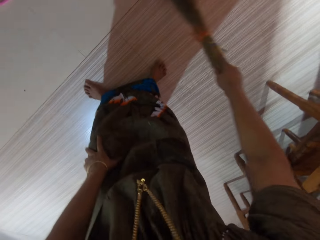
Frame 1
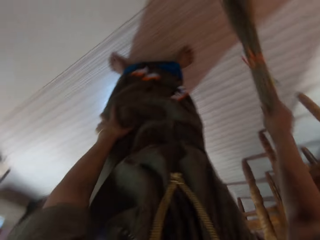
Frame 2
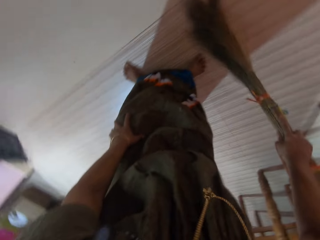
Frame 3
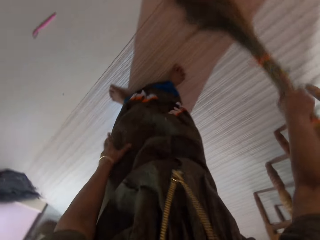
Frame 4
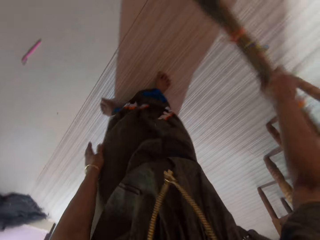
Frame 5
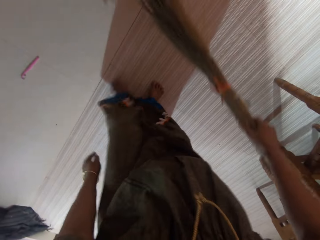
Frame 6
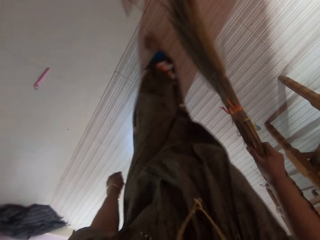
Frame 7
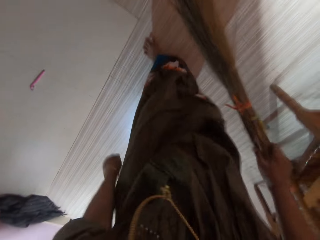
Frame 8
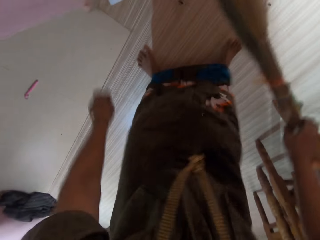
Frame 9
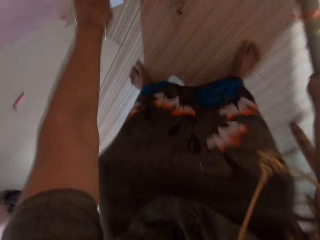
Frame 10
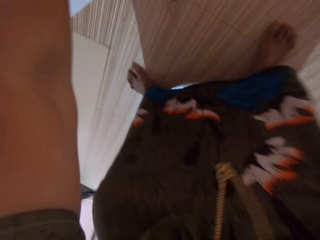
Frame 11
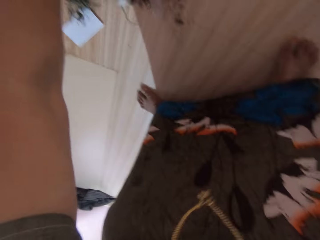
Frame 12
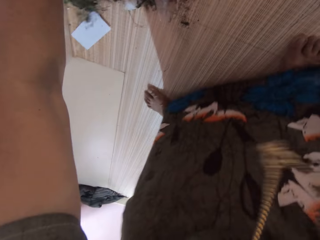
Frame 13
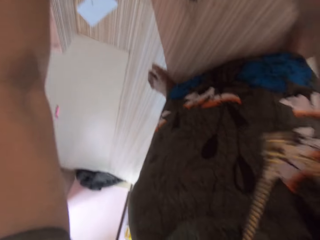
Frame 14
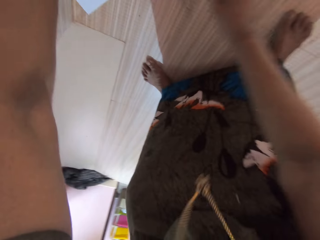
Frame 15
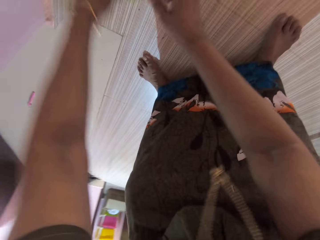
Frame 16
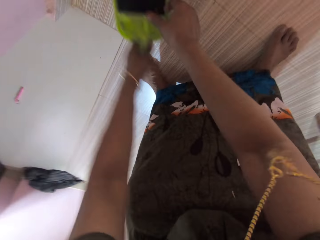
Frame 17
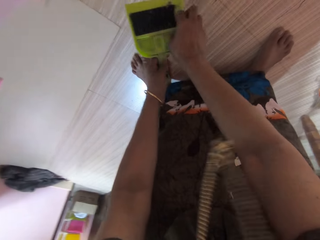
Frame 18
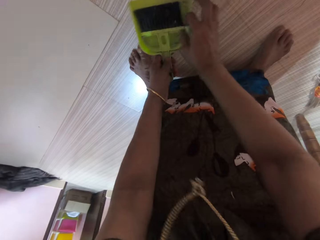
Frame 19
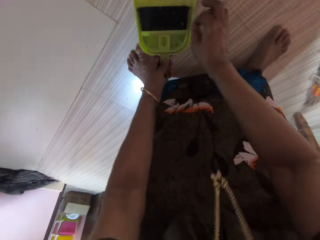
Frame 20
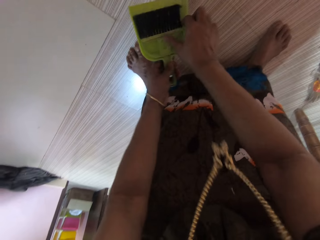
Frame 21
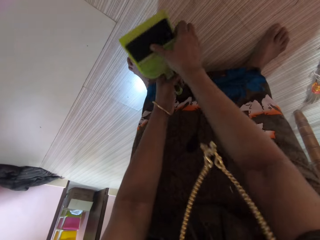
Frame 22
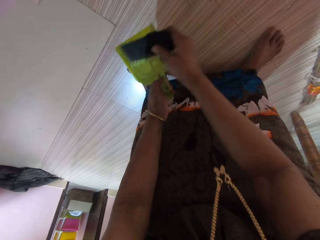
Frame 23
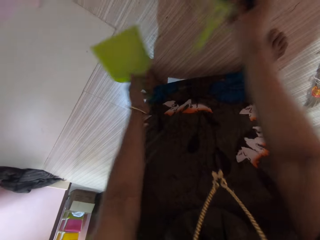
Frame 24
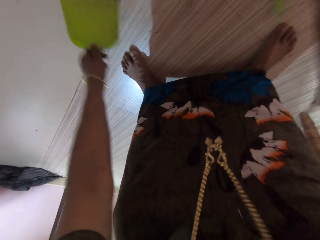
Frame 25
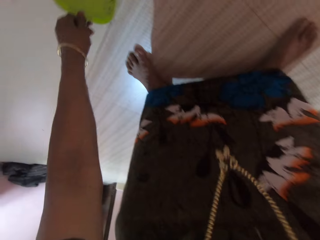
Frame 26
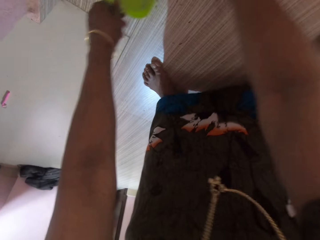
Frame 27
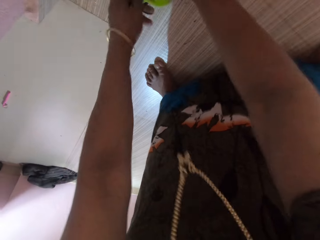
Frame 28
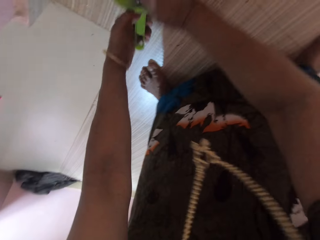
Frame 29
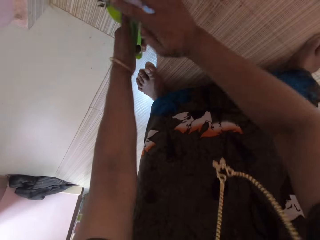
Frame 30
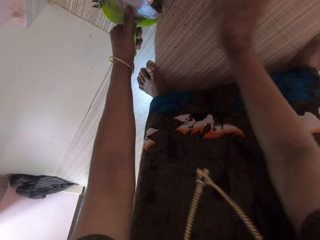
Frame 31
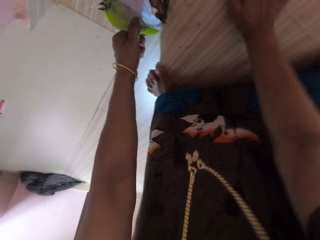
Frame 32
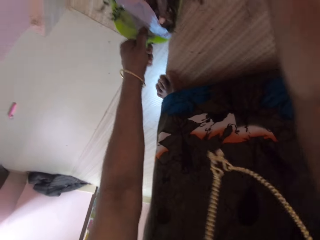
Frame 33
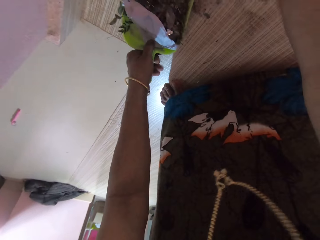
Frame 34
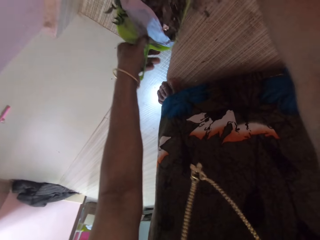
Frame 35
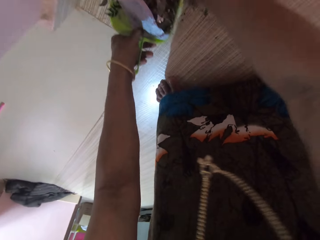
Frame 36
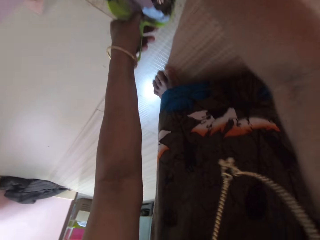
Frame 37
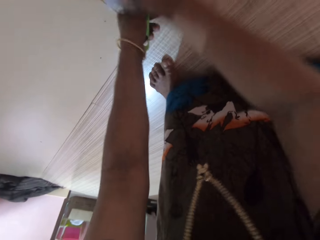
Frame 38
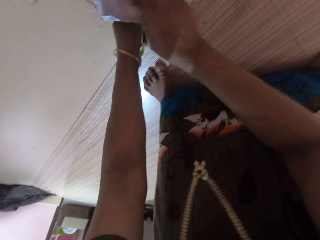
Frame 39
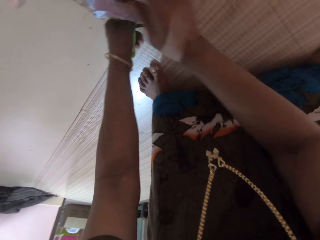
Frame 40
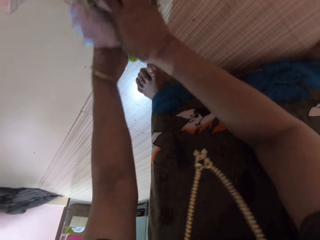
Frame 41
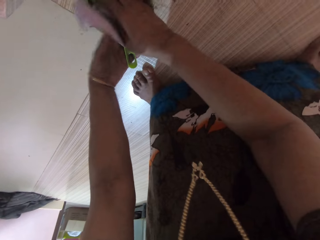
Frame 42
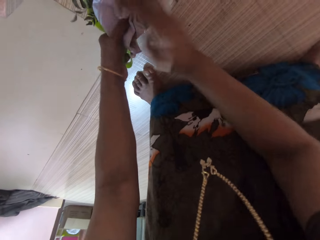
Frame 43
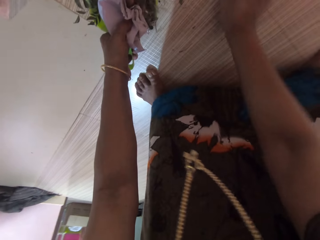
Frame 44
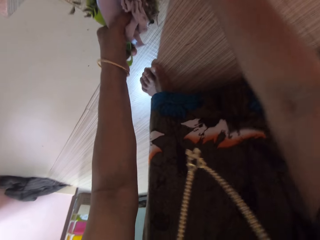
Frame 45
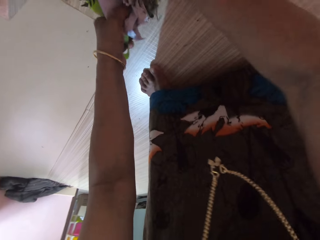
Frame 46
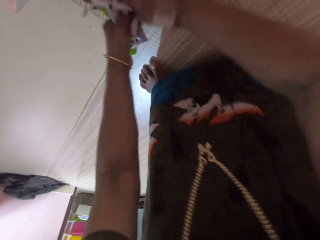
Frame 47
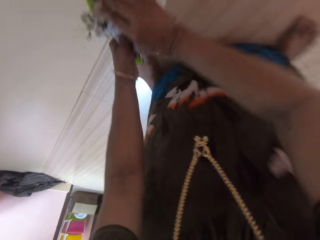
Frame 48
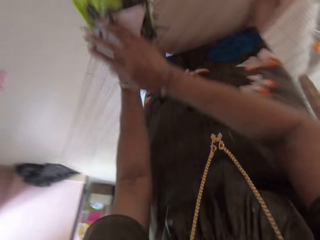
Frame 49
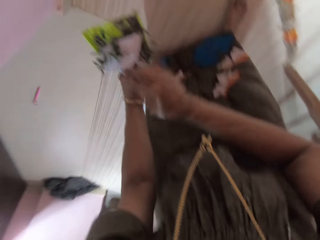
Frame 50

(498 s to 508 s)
The camera wearer picks up a parker from the floor. They hold the dustpan. They remove the brush of the dustpan. They place the brush on the floor. They put the trash on the dustpan with the brush.

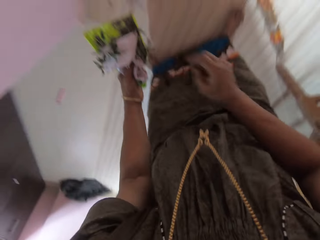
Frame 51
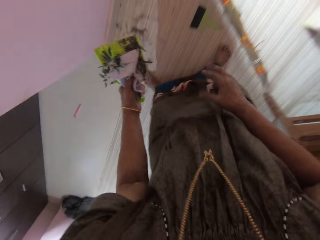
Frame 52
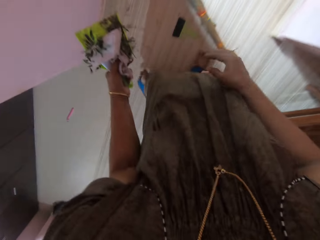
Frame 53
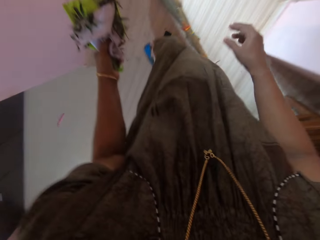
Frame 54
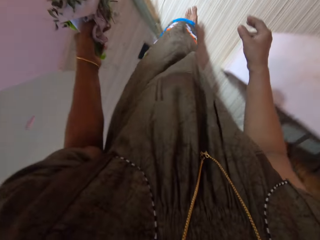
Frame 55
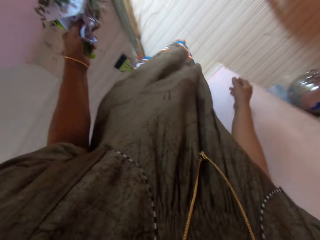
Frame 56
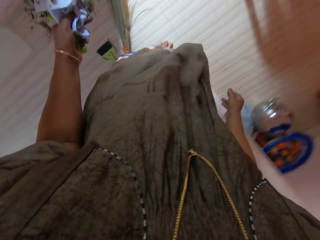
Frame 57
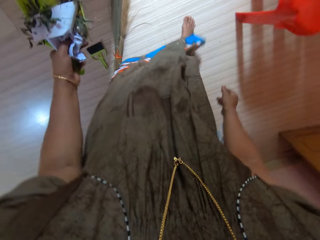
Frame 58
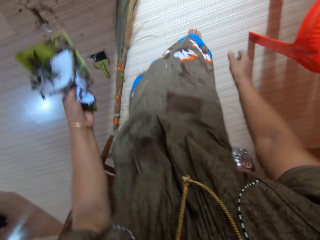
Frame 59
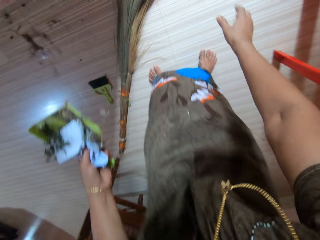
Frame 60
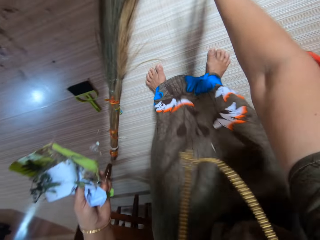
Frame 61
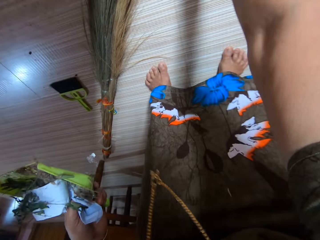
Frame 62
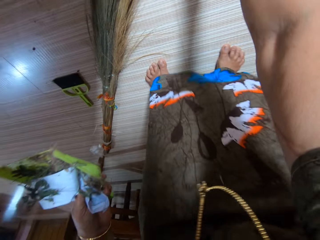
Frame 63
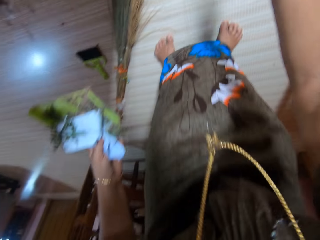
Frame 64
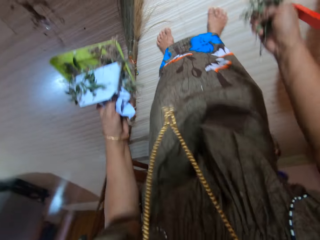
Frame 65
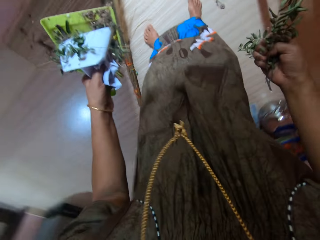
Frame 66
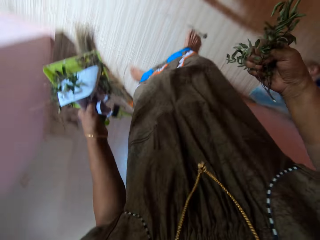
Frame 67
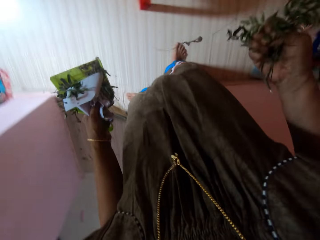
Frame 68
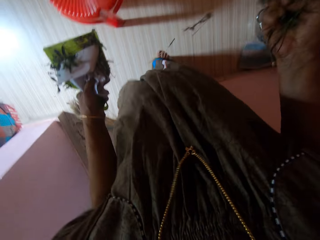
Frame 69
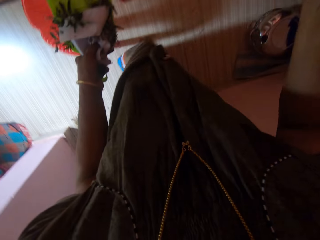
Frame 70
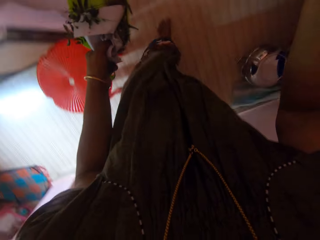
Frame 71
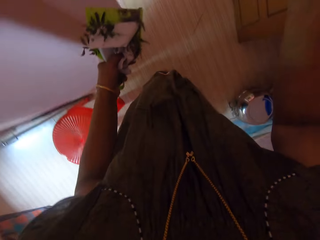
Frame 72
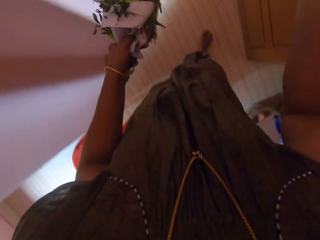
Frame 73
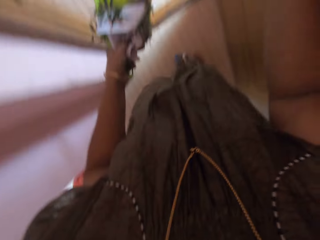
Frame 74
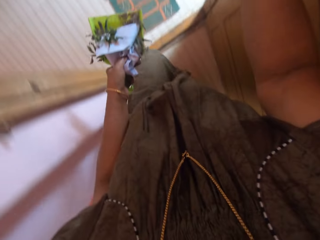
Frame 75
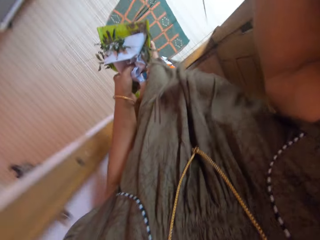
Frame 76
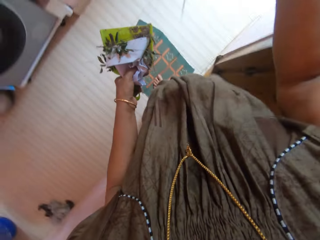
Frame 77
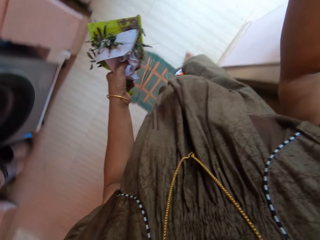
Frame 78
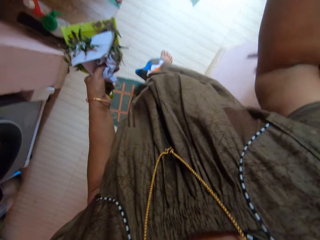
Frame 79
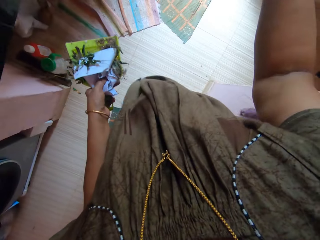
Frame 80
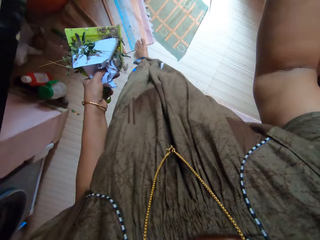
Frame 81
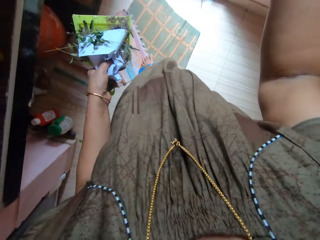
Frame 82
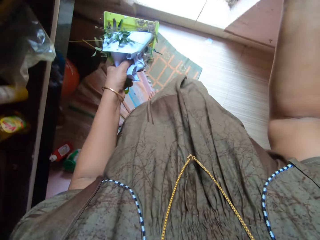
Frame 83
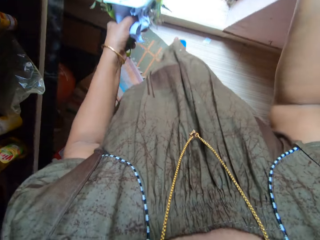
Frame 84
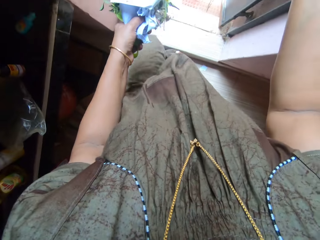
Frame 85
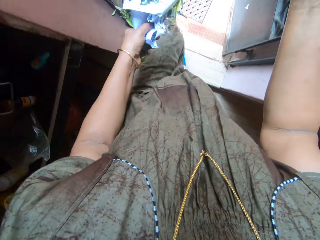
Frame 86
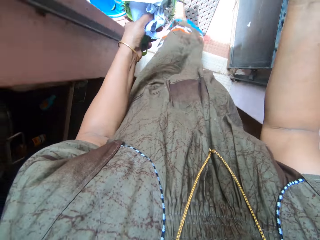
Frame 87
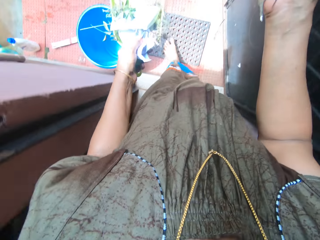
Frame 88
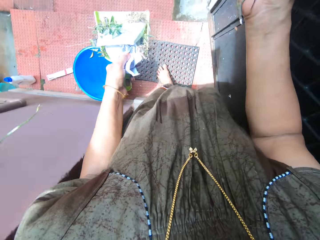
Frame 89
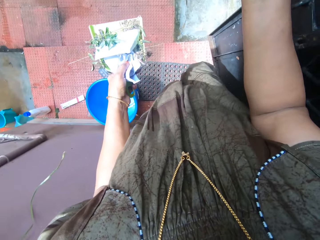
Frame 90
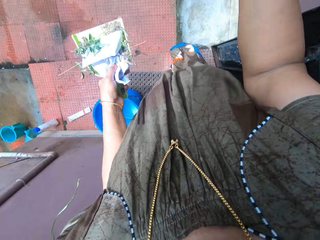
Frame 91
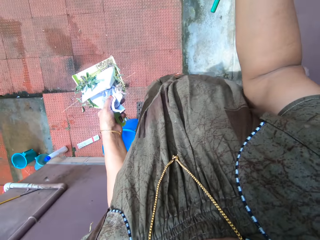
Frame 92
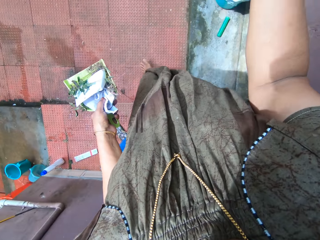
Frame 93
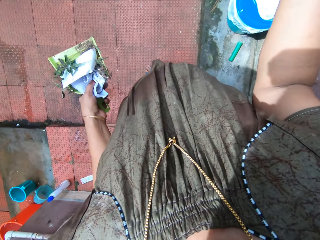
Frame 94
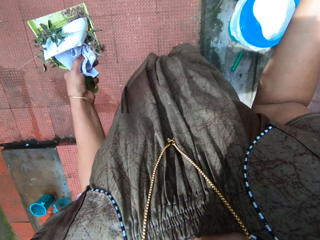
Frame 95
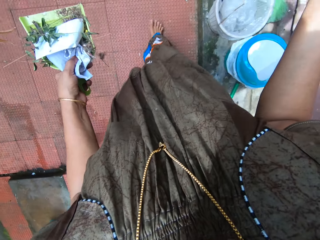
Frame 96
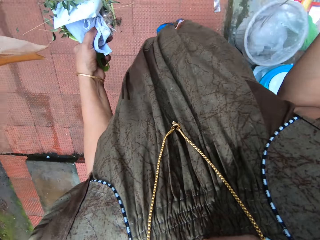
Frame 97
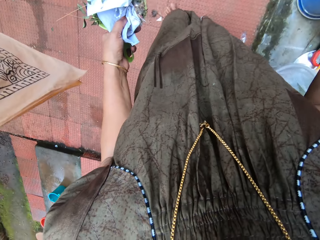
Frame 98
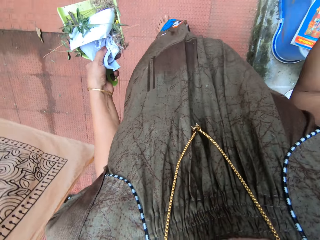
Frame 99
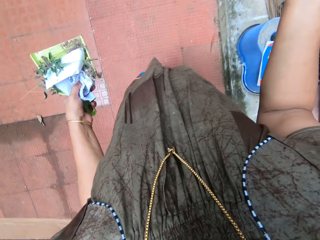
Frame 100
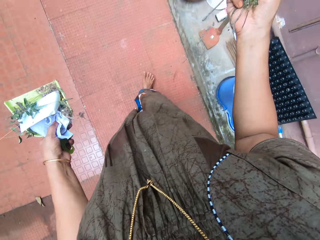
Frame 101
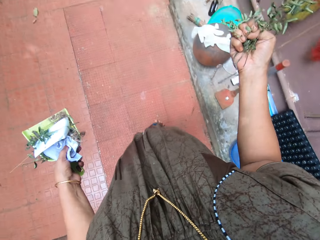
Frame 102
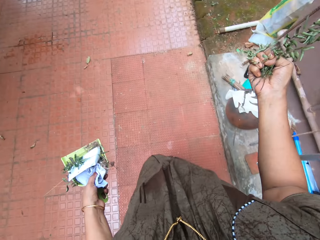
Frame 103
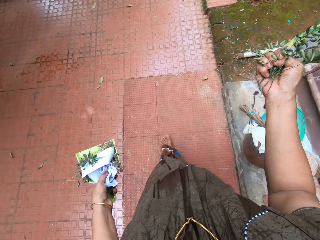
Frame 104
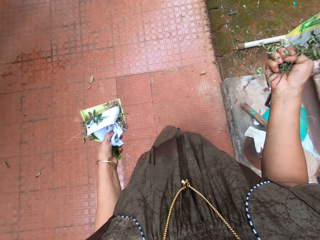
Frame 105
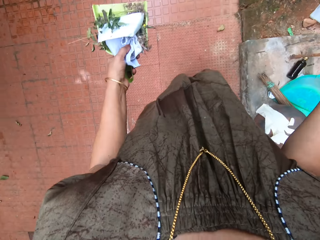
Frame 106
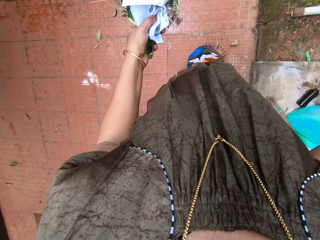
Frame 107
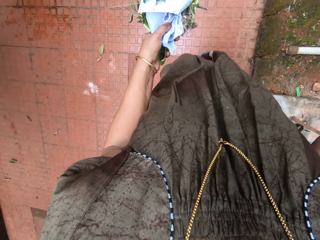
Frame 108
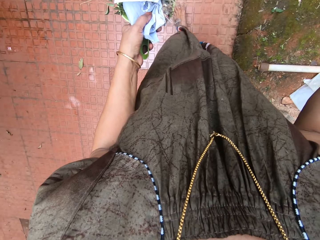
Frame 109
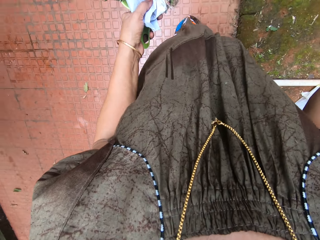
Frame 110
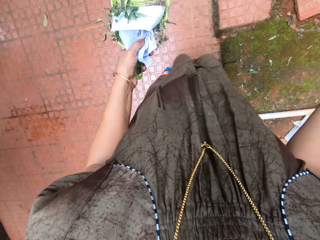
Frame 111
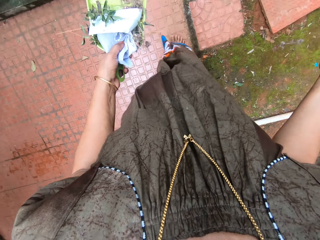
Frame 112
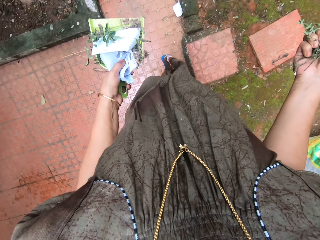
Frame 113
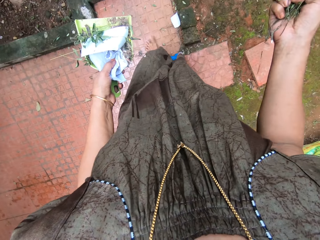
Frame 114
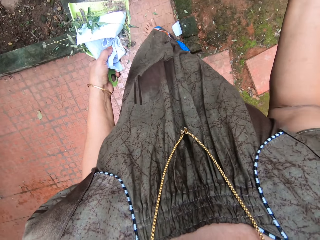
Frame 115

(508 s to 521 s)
The camera wearer walks outside the apartment. They pick up some leaf from the floor. They walk in the rooms. They walk on the pavement.
